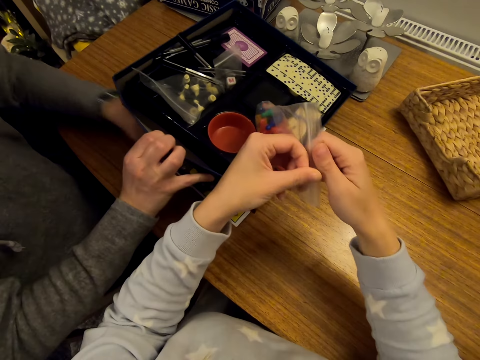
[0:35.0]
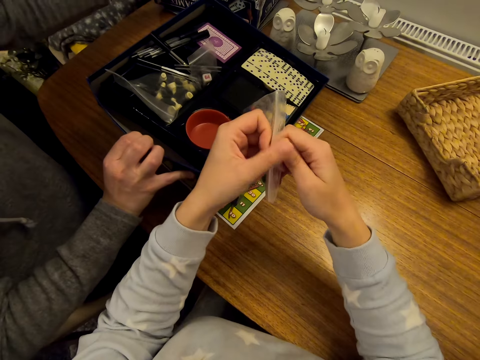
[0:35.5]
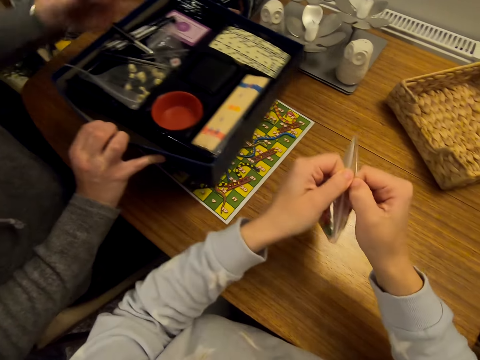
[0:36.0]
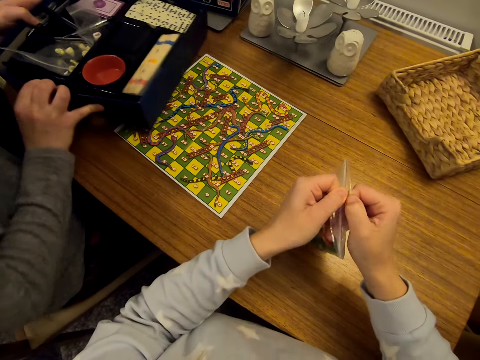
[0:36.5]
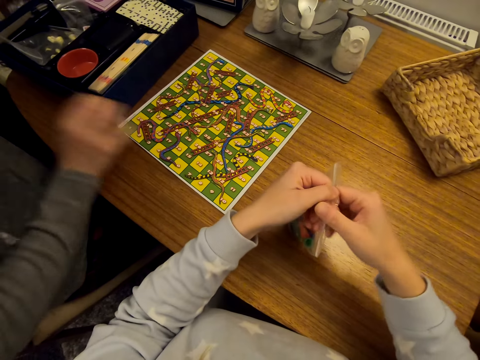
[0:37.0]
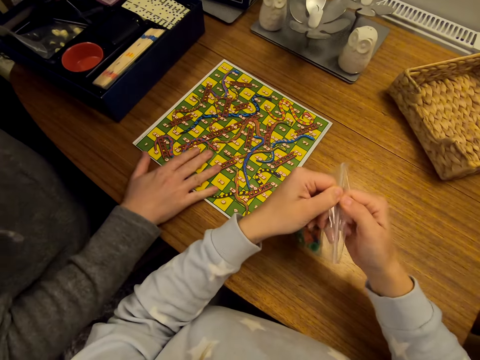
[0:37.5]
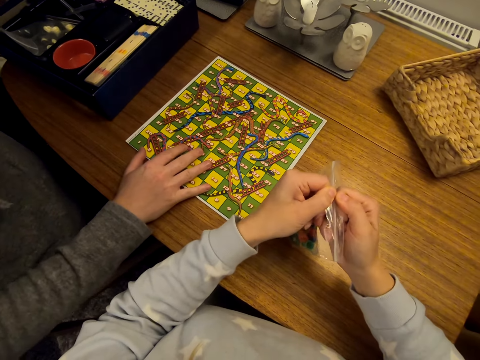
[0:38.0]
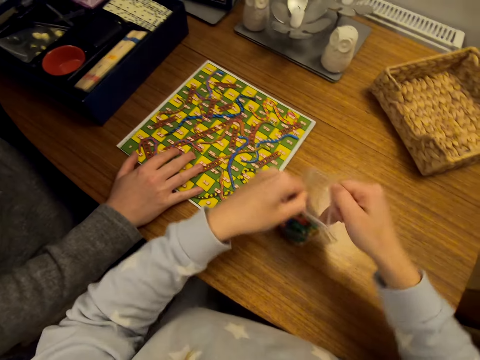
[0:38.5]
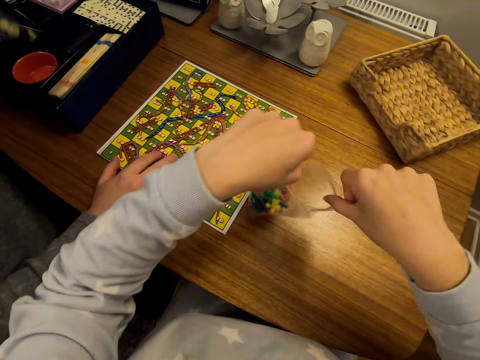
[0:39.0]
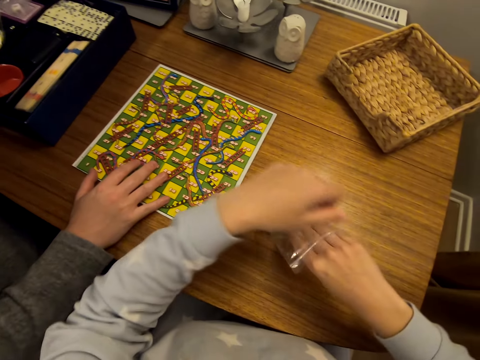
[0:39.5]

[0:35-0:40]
The camera wearer opens the packet with the cones.

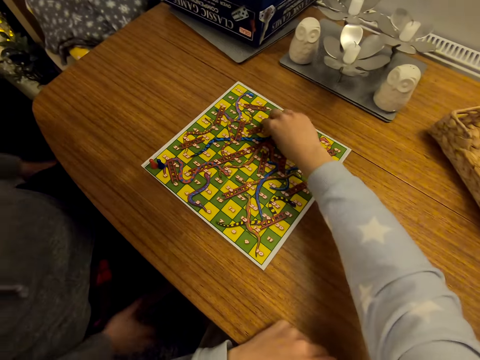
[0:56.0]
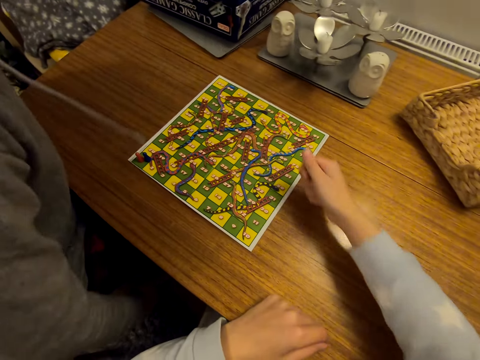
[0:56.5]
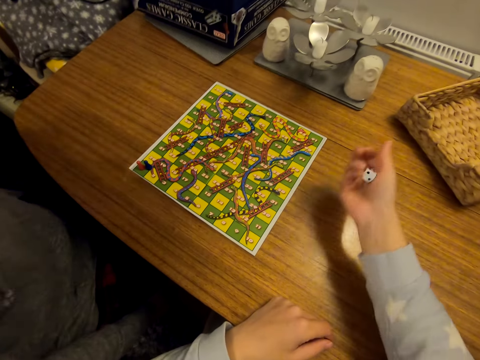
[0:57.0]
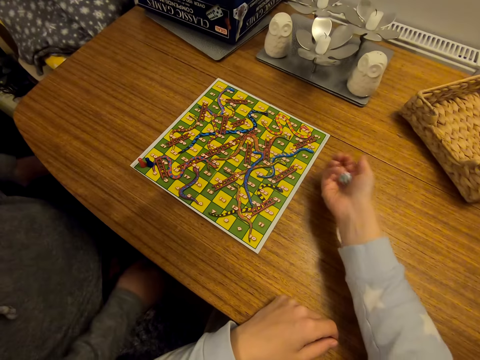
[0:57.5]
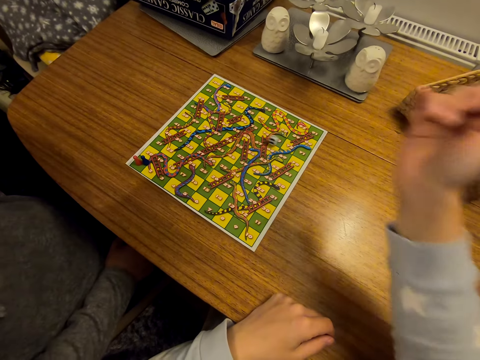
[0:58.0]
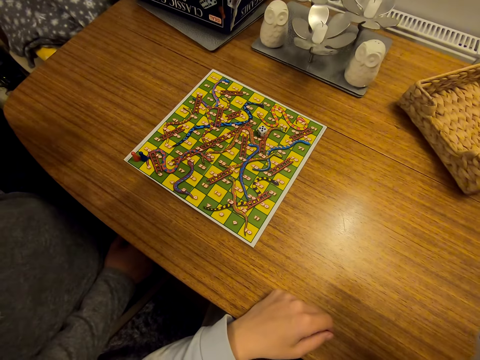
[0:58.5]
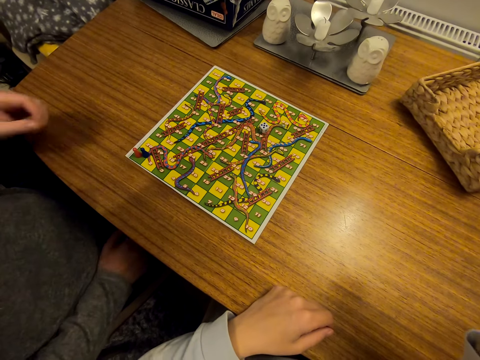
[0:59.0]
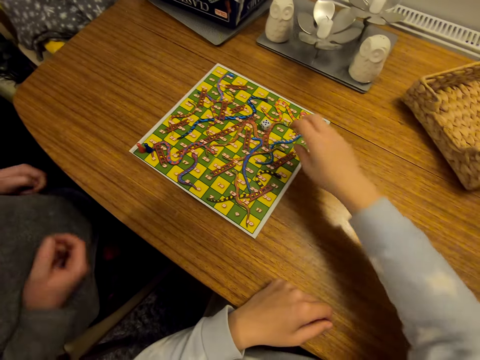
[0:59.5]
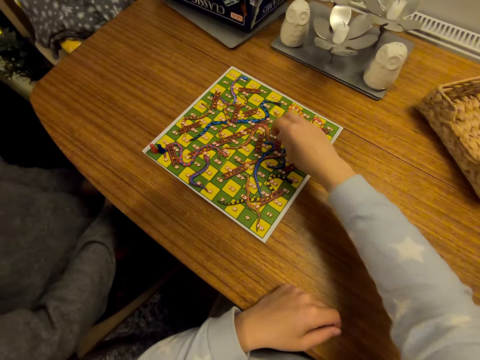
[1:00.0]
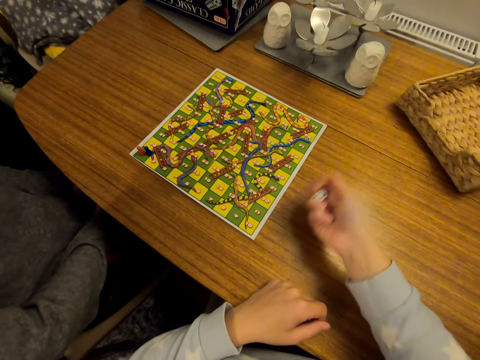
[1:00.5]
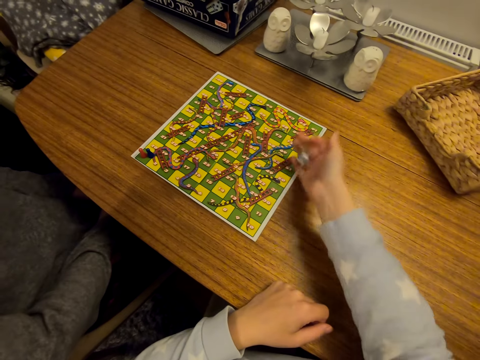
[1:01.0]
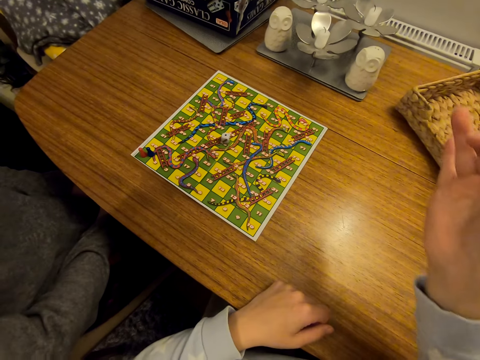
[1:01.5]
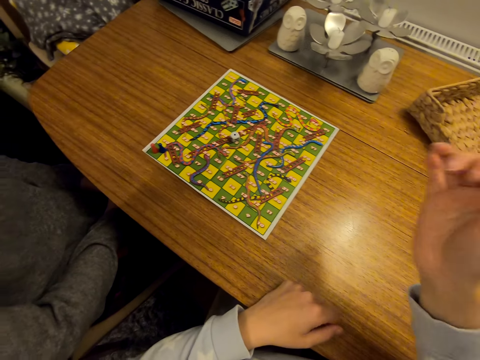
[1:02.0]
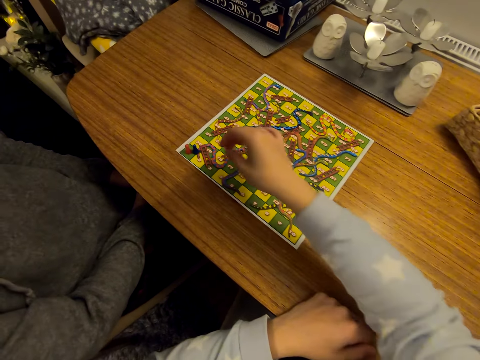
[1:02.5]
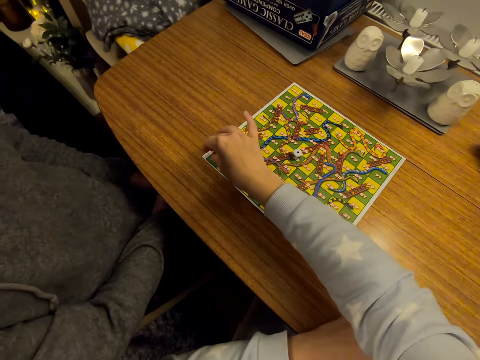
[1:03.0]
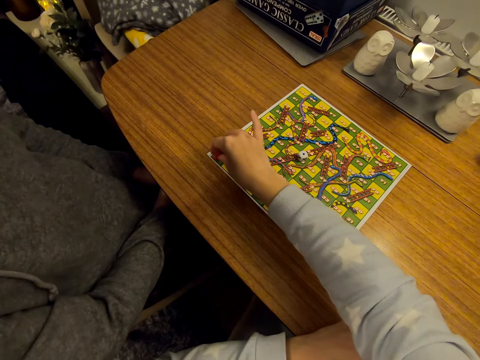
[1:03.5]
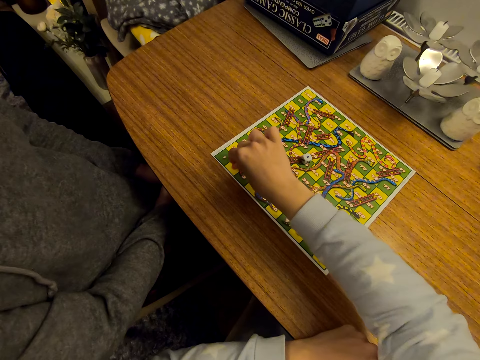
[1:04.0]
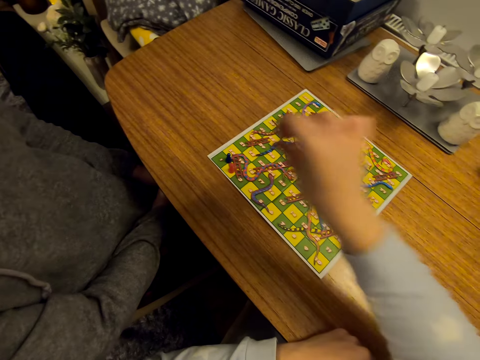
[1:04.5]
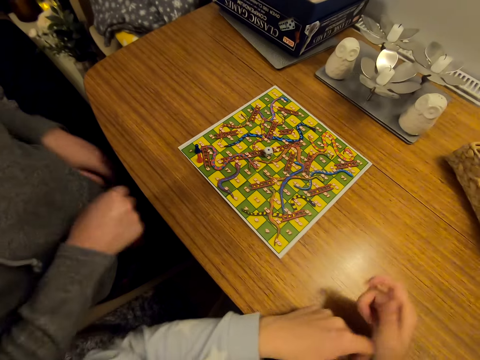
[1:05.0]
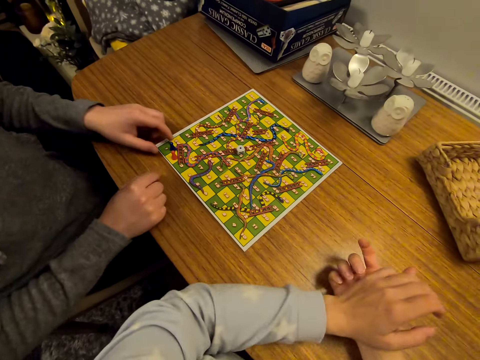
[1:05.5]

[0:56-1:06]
The camera wearer picks up the dice on the game board. They shake the dice. They throw the dice. They pick up the dice. They throw the dice on the game board. They move the cone on the game board.

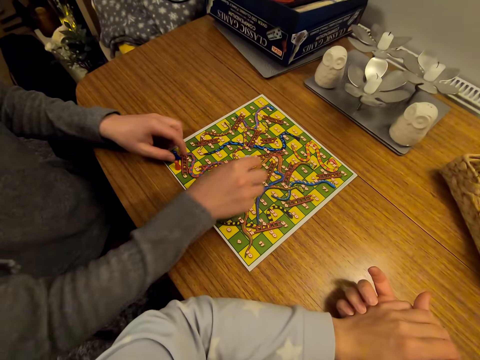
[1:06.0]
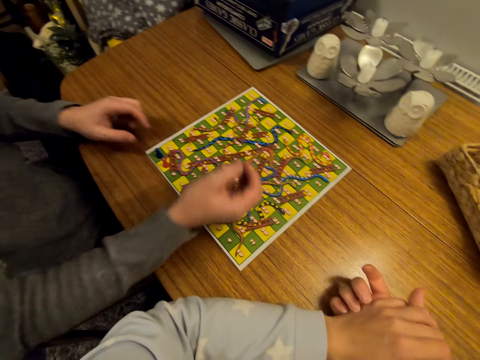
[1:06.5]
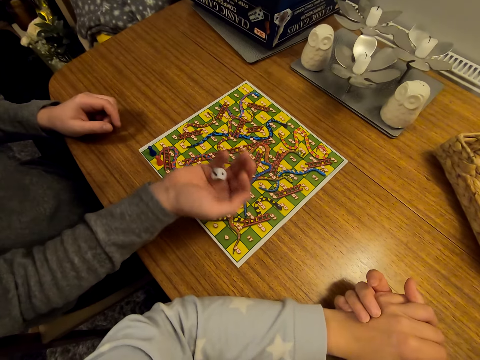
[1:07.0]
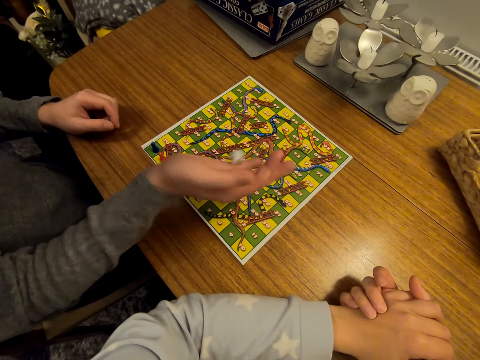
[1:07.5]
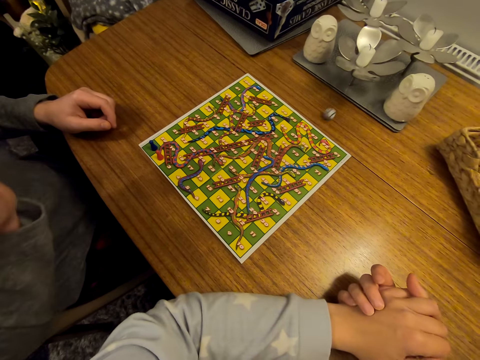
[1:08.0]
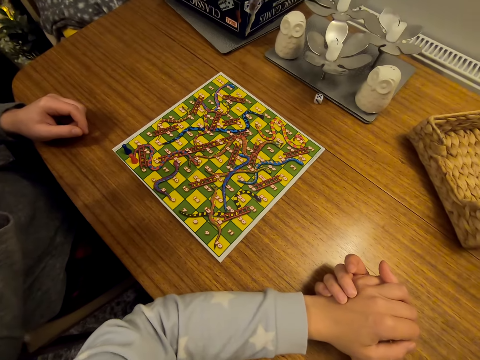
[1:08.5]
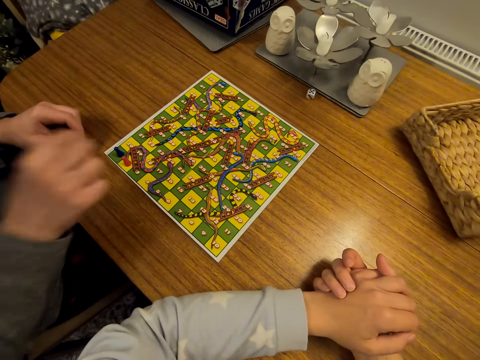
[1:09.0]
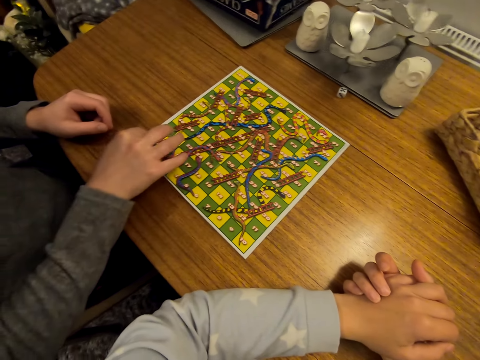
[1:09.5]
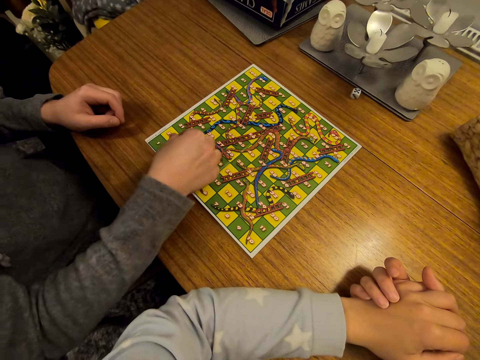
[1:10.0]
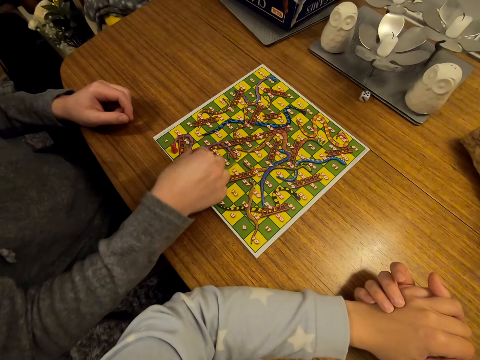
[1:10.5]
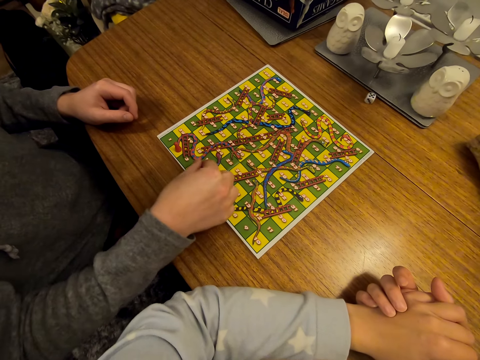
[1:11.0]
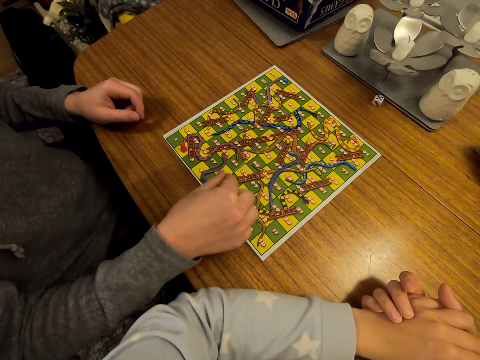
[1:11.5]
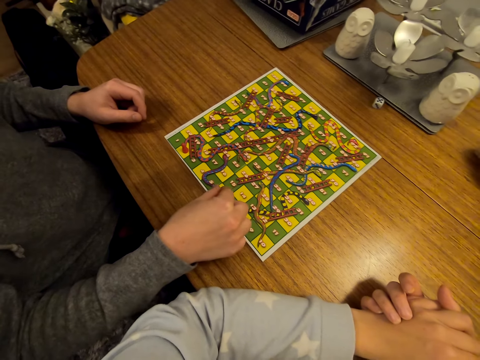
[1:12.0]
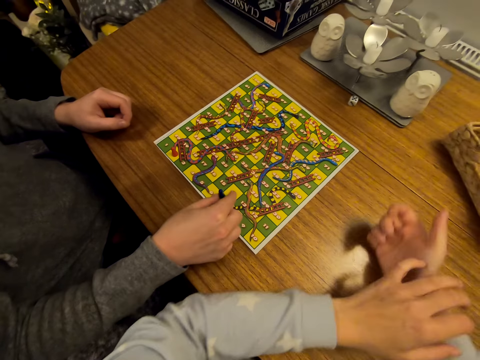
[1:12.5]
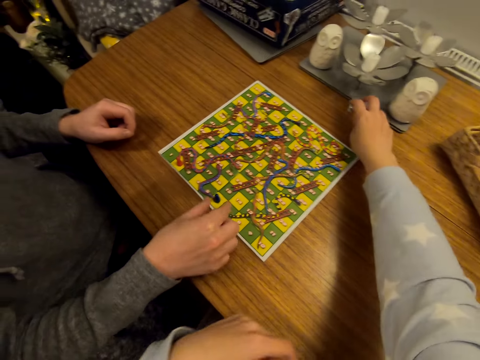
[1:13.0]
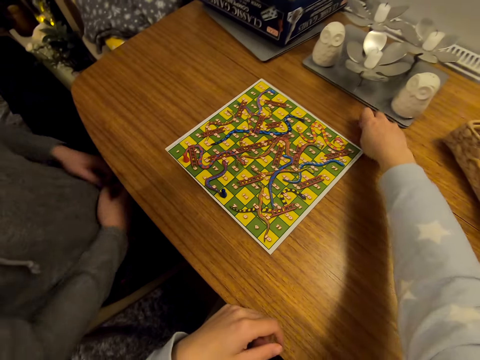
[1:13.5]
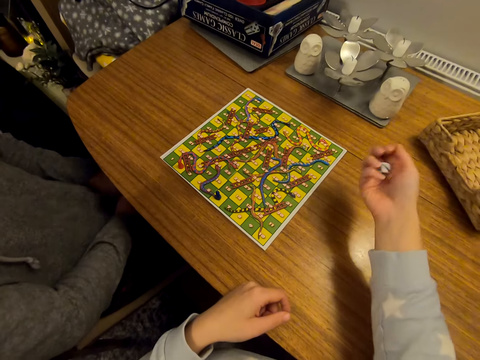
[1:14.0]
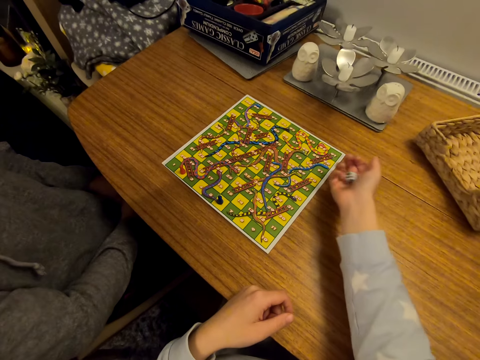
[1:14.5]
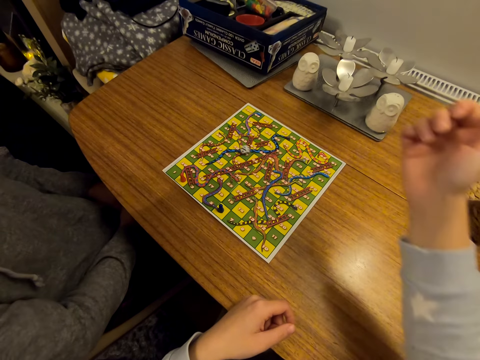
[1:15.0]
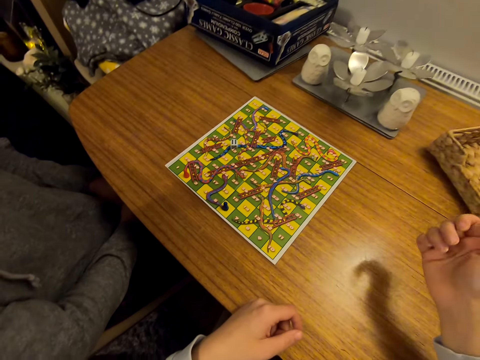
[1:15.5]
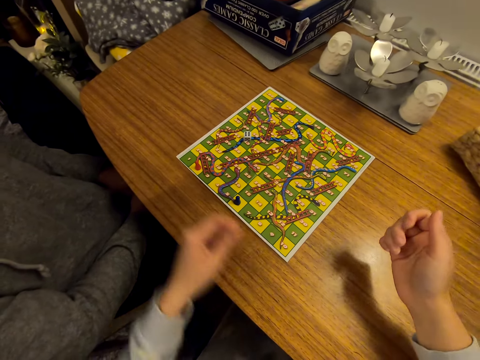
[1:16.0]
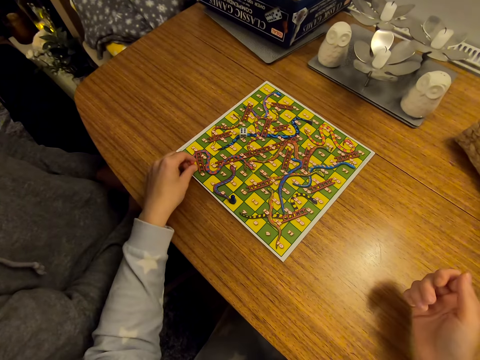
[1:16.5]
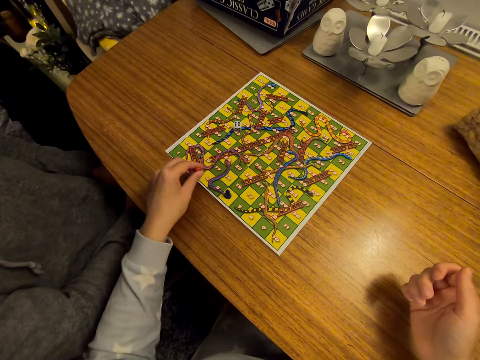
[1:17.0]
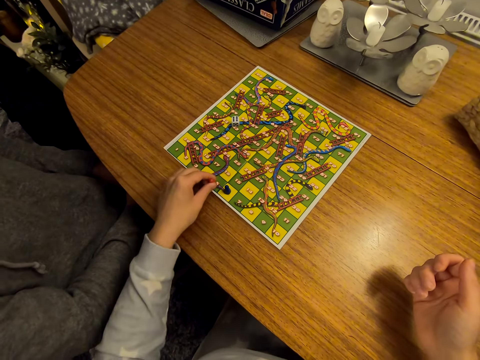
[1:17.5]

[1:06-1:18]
The man picks up the dice on the game board. He shakes the dice. He throws the dice on the table. He moves the cone on the game board. The camera wearer picks up the dice on the table. They shake the dice, throw the dice on the game board, and move the cone on the game board.
